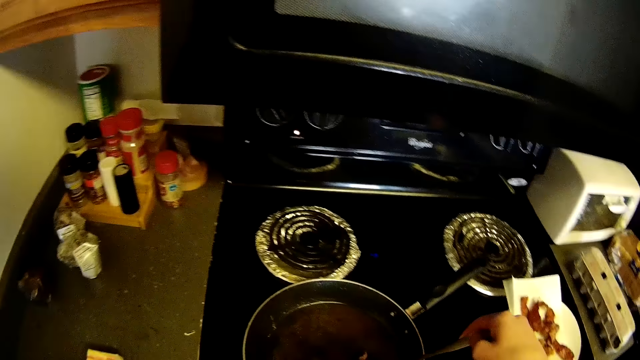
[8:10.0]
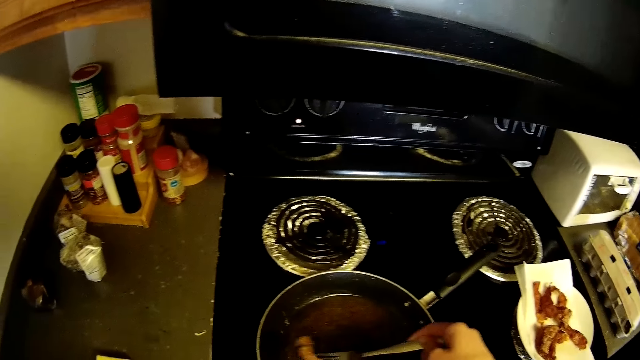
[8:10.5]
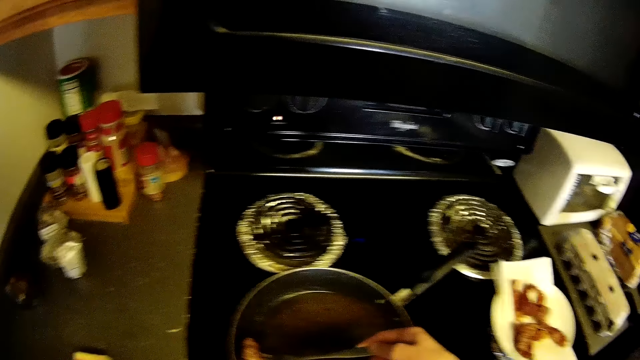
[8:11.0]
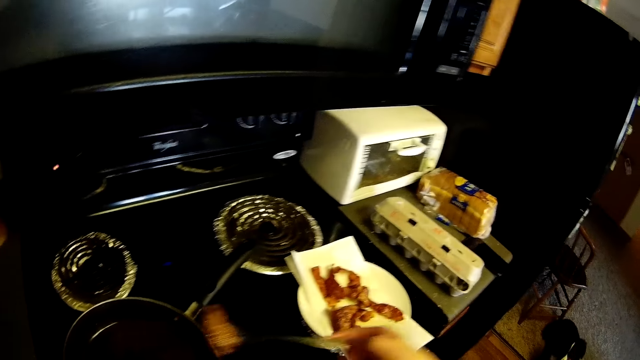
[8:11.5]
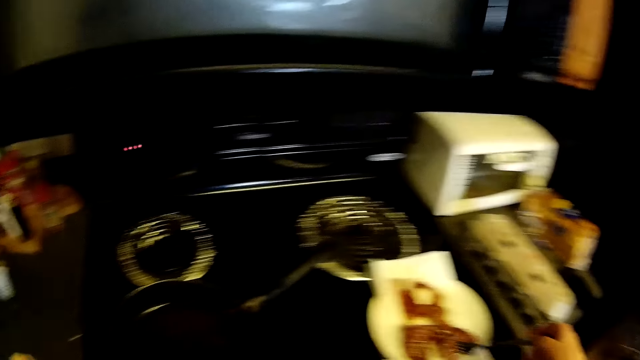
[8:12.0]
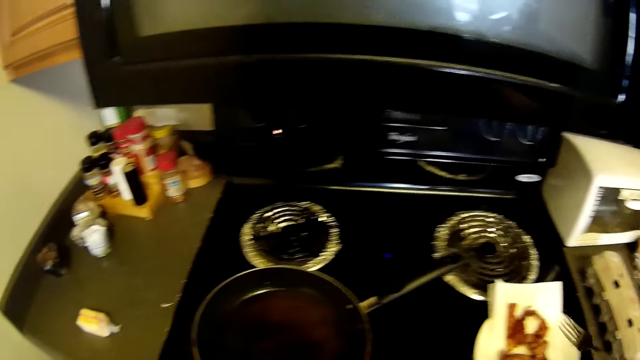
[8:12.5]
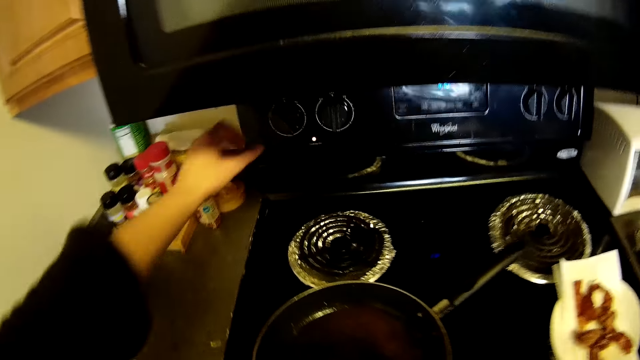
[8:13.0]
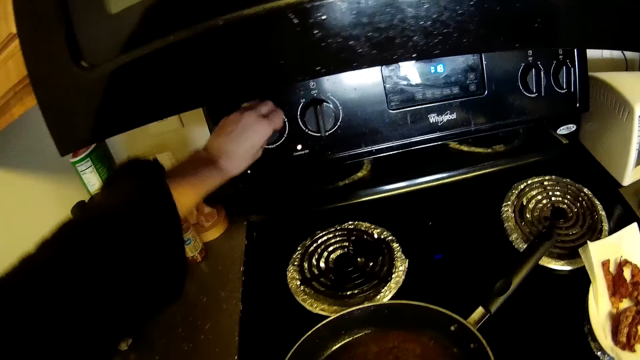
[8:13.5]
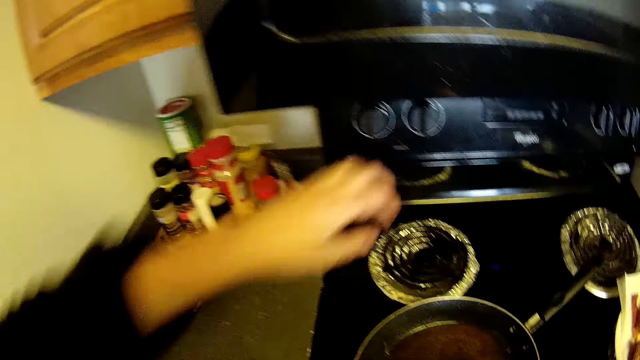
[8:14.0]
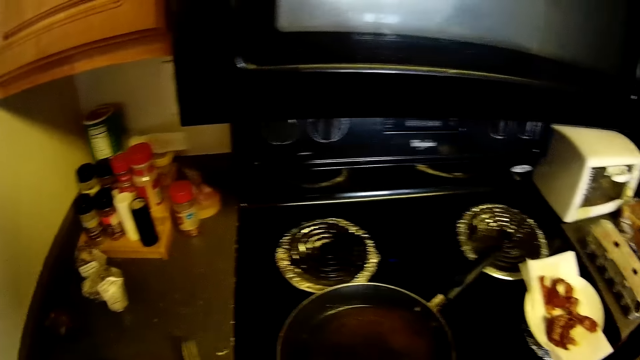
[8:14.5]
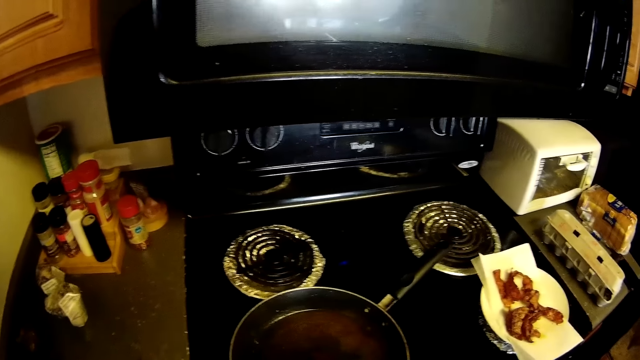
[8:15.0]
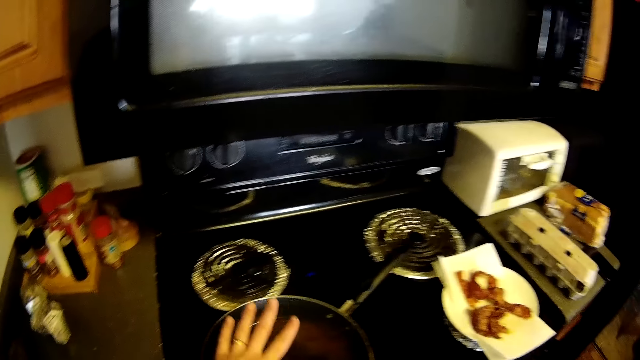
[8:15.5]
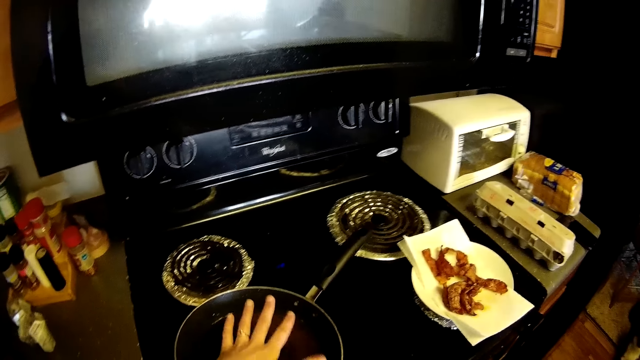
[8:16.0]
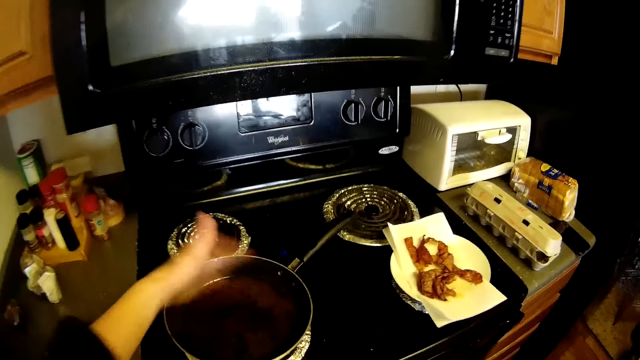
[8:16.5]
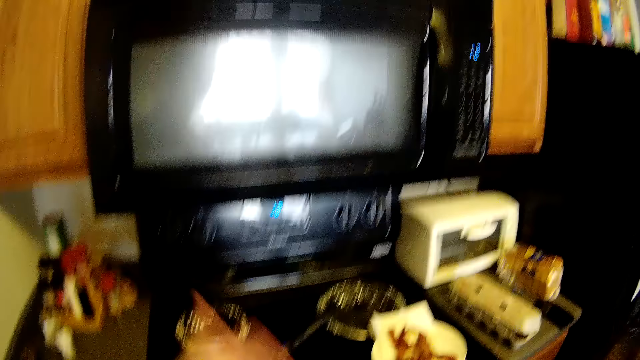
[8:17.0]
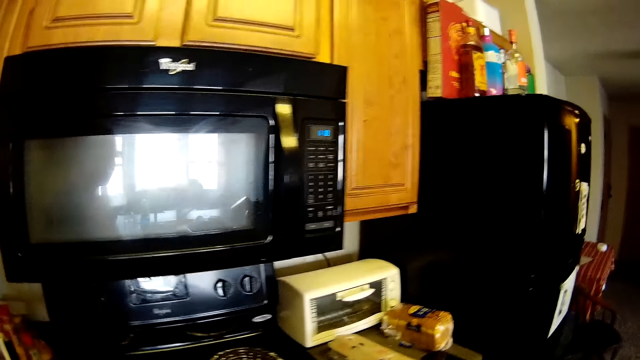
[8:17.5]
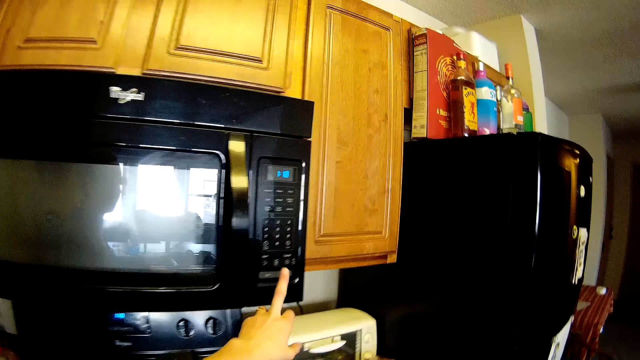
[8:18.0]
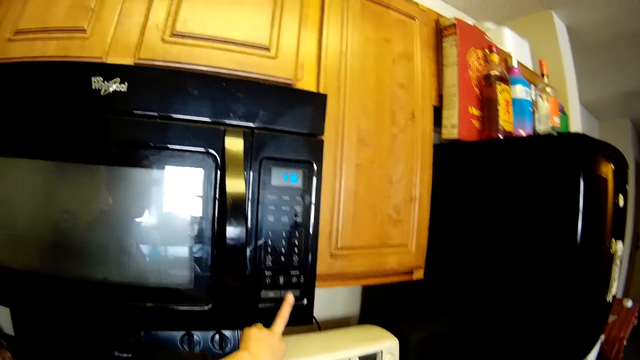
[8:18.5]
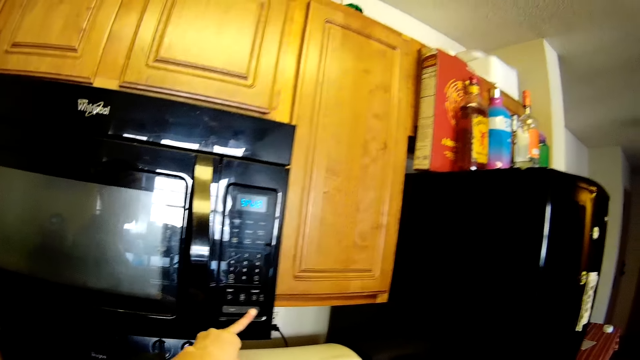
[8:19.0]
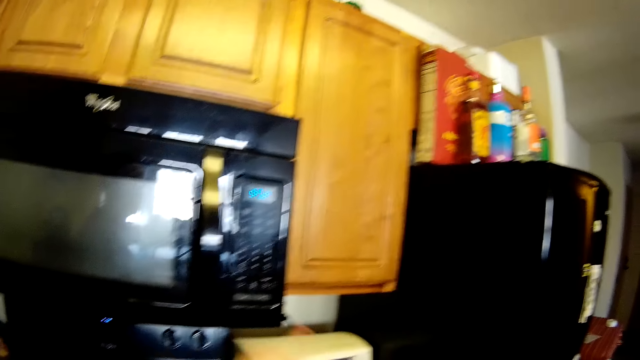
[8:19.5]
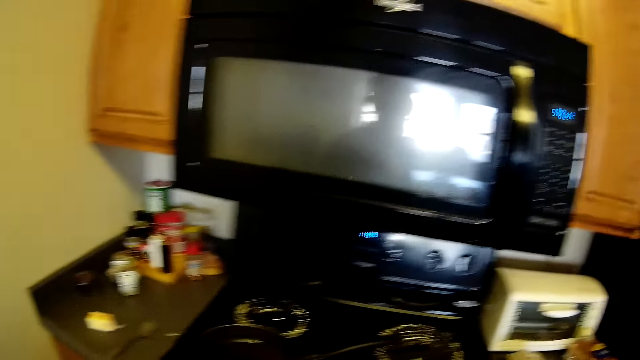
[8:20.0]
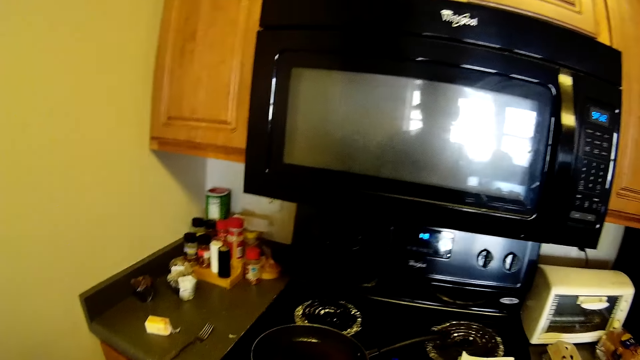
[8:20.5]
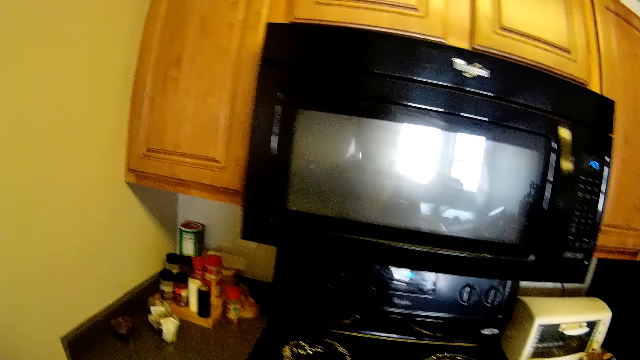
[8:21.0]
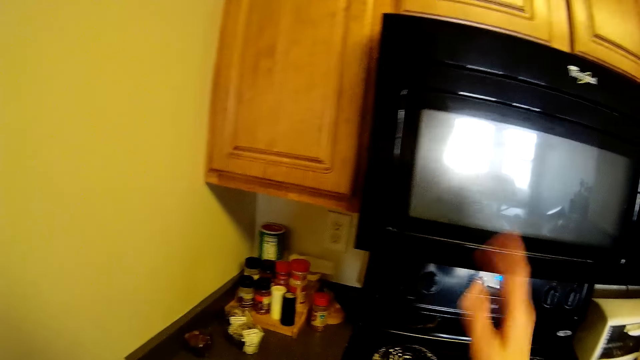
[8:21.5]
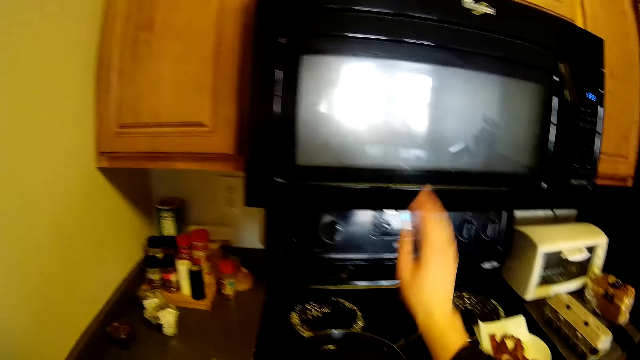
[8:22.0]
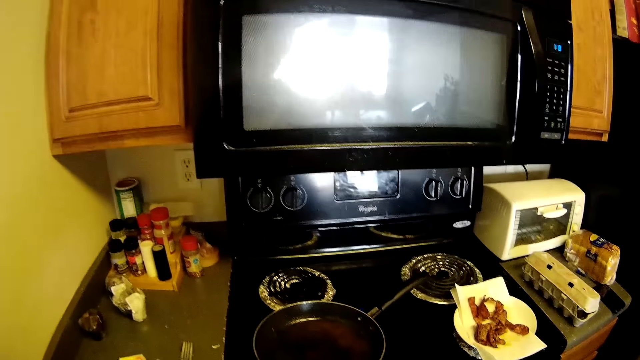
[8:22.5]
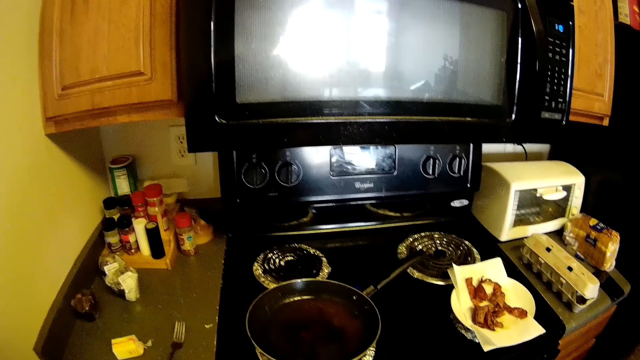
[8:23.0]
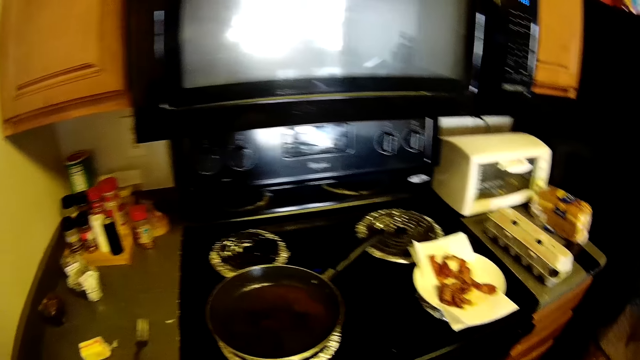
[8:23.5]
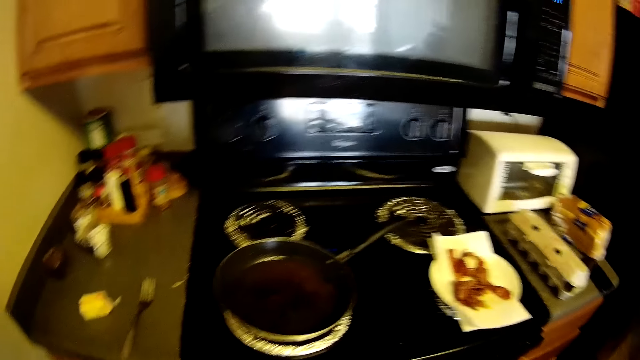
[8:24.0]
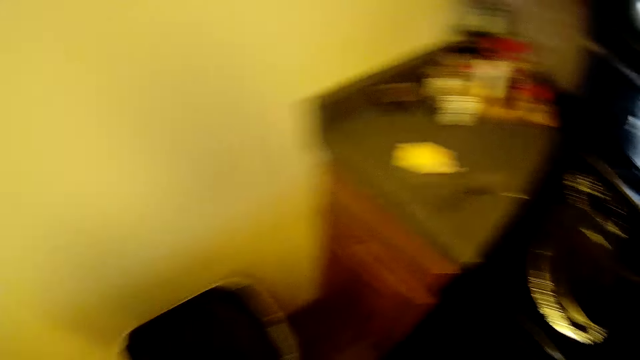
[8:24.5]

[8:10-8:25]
The camera wearer operates the cooker's control knob with her left hand and turns off the gas cooker. She places the fork on the slab with her right hand. She waves her left hand. She operates a microwave with her left hand. She waves her right hand.

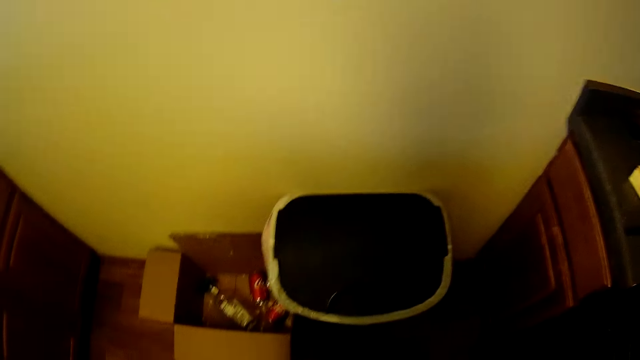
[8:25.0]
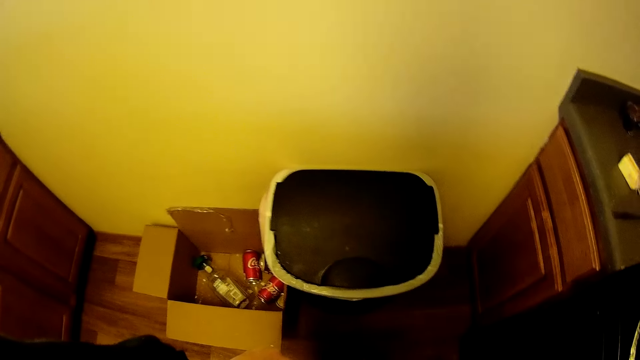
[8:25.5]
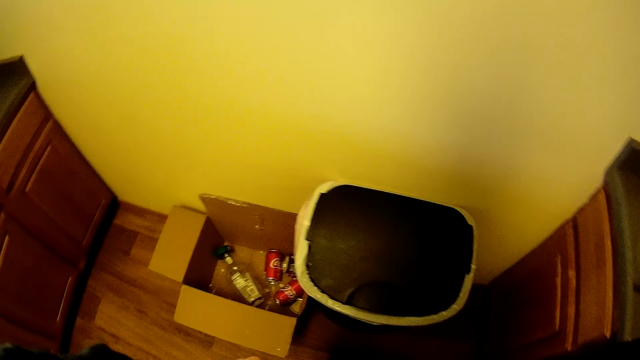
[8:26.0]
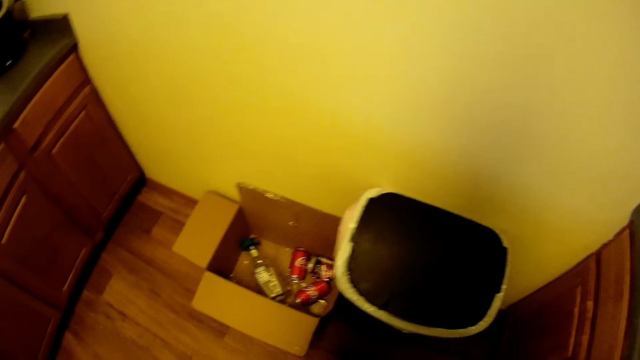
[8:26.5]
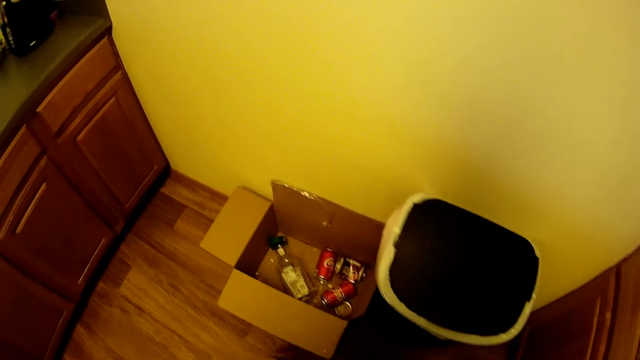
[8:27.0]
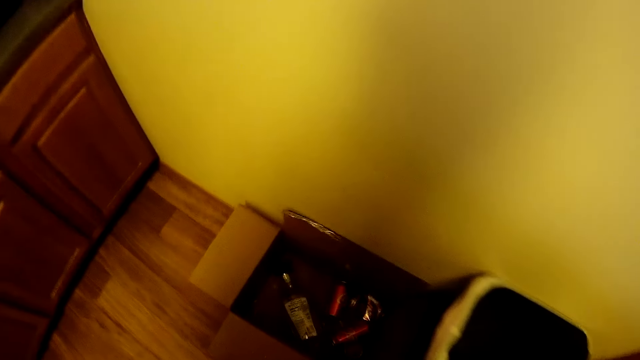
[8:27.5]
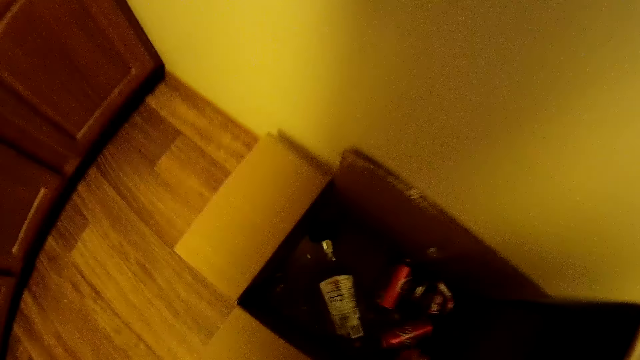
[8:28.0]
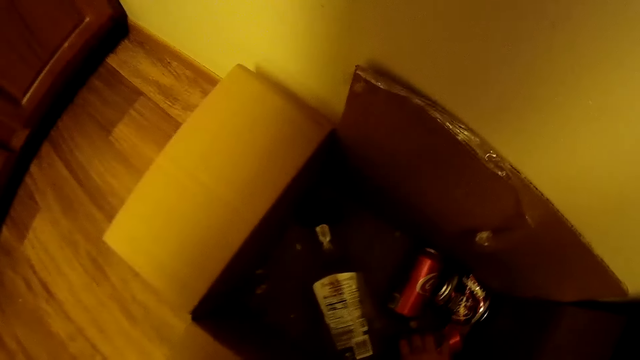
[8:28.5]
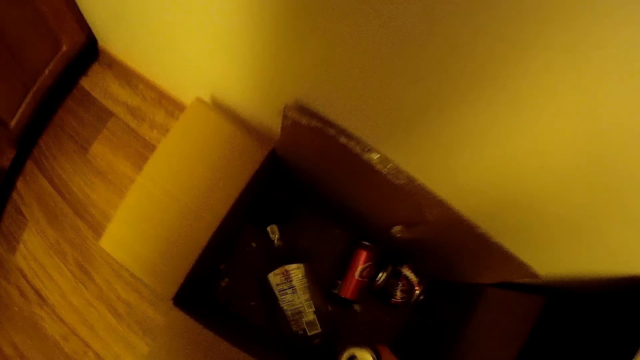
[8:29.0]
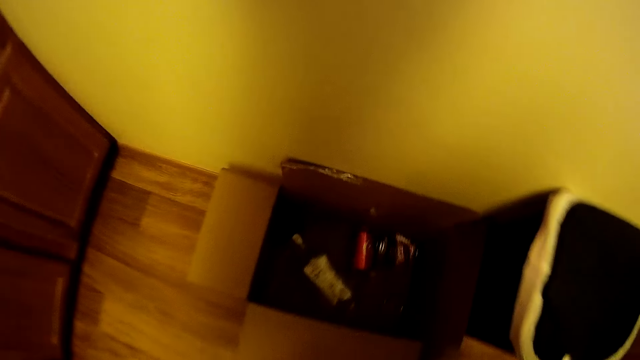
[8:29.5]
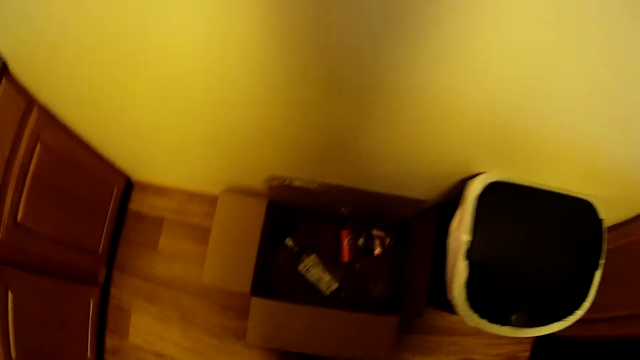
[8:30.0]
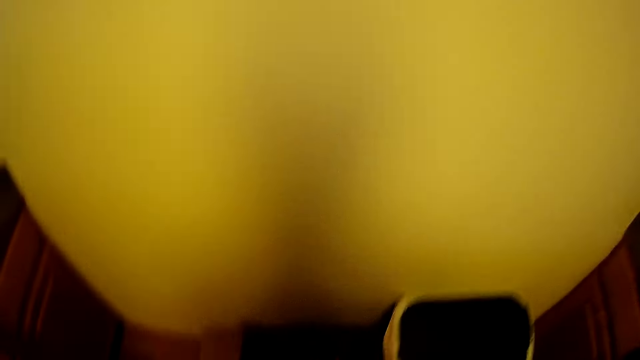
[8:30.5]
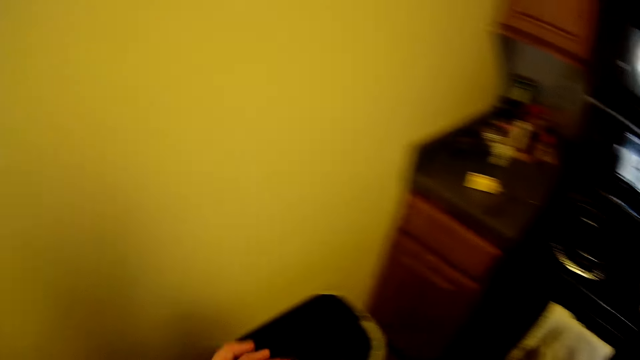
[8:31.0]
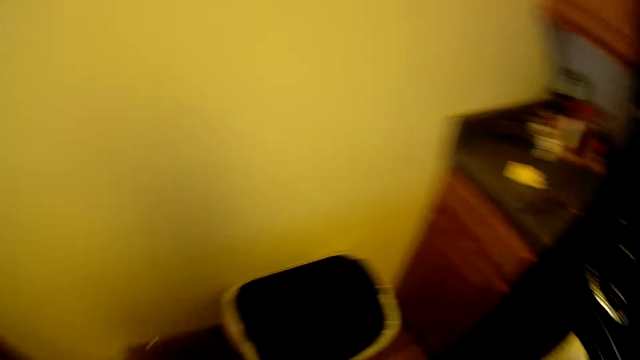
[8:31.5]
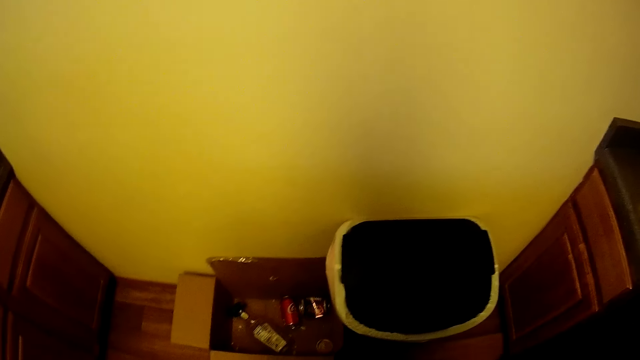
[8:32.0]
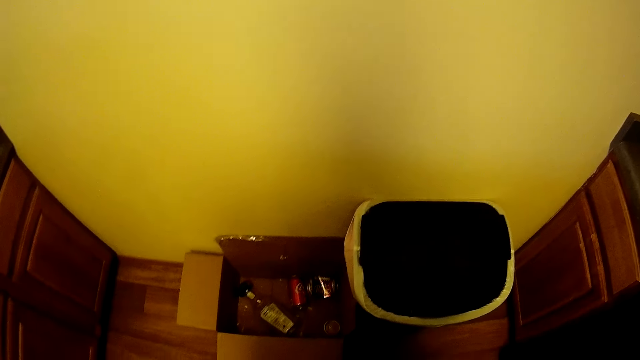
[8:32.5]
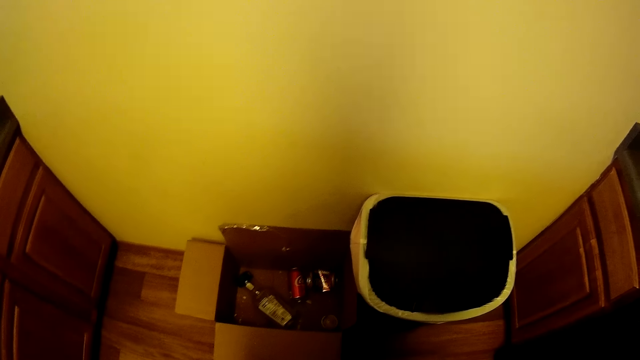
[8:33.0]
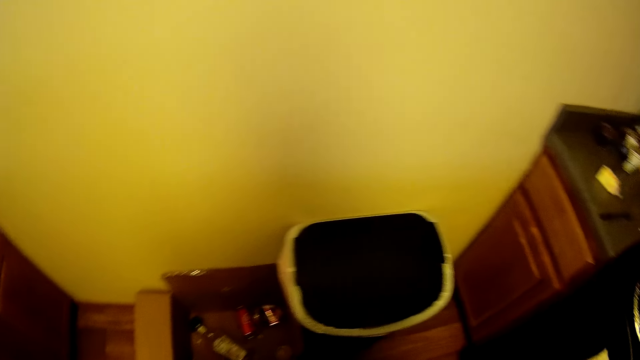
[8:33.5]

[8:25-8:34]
The camera wearer looks around. She picks up a can from a carton on the floor with her right hand. She looks around.
